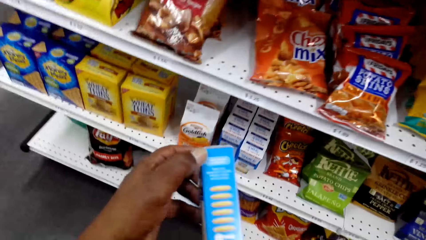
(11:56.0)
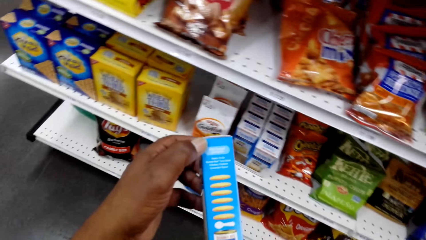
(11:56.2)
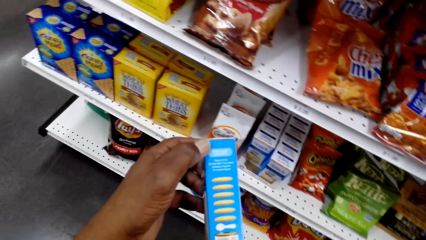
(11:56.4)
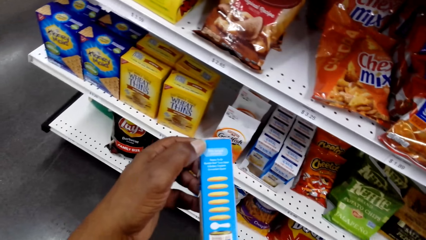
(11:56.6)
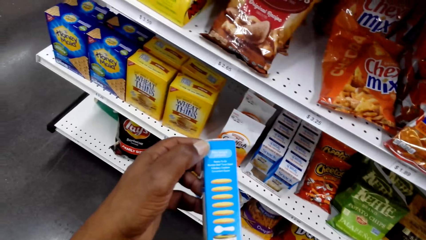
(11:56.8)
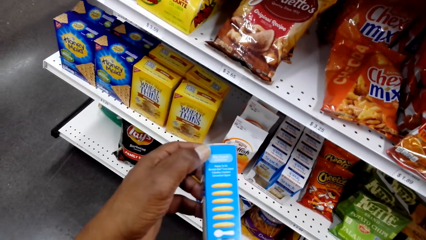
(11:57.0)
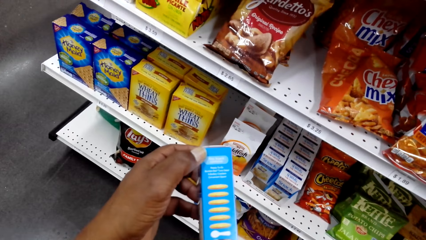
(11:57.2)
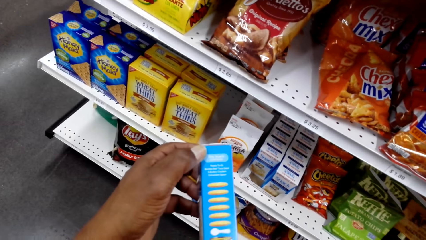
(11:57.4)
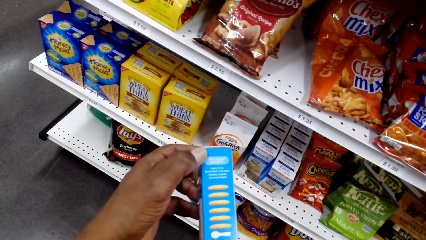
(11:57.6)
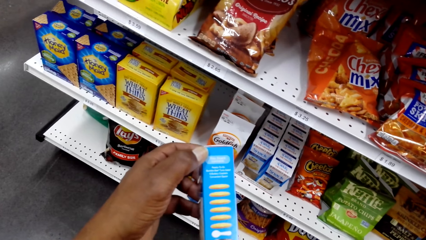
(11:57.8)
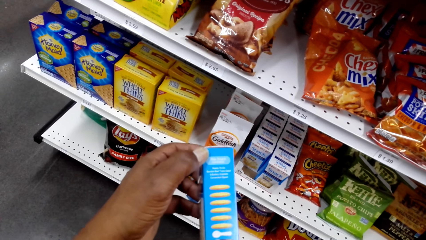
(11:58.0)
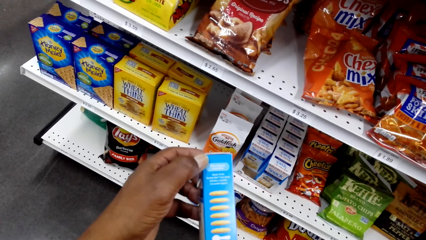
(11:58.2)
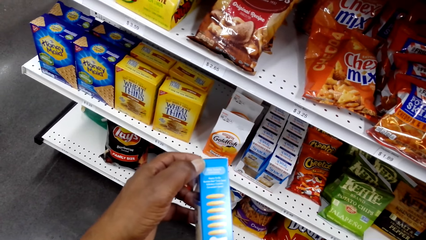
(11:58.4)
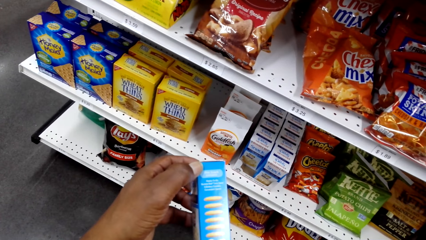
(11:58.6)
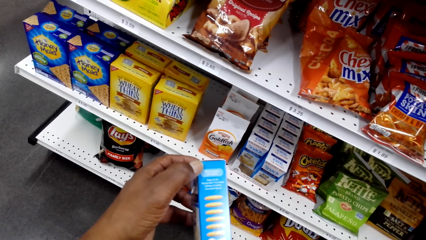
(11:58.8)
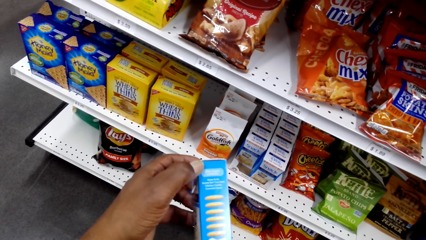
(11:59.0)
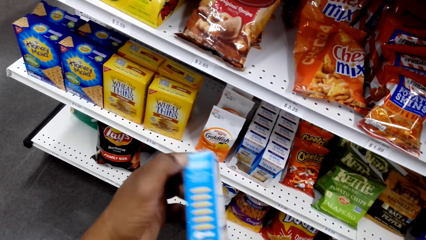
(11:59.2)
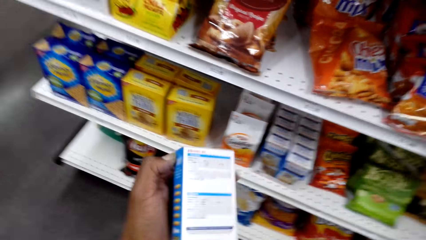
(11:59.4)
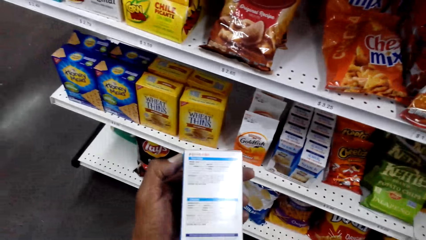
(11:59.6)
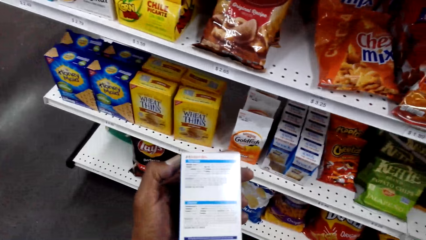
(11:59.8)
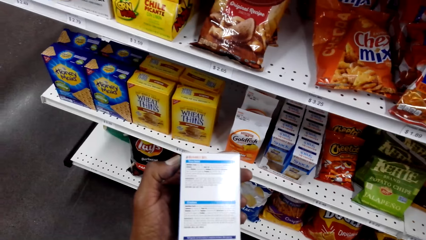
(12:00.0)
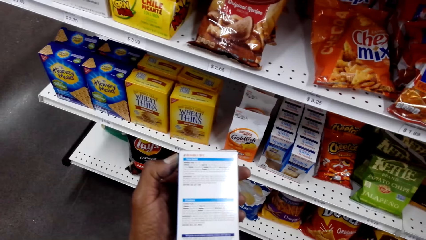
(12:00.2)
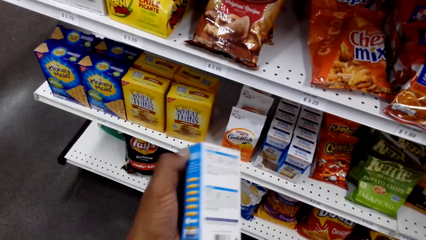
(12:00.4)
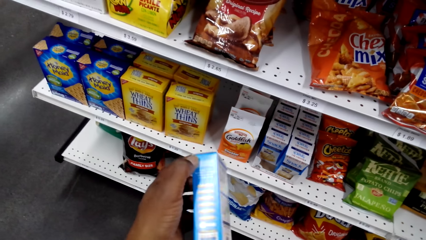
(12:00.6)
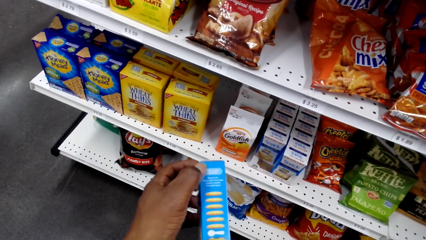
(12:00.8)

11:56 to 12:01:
The camera wearer checks a box of sandwiches.

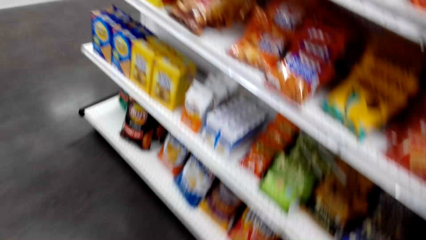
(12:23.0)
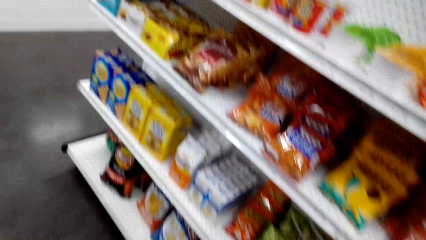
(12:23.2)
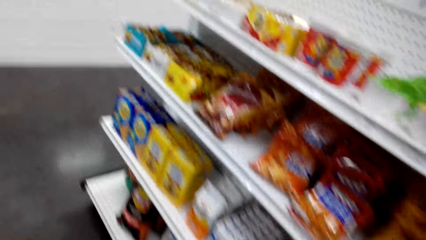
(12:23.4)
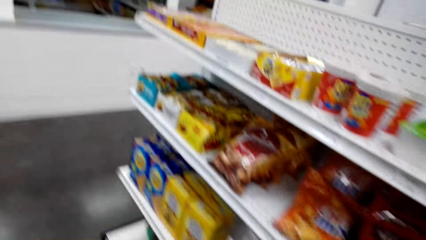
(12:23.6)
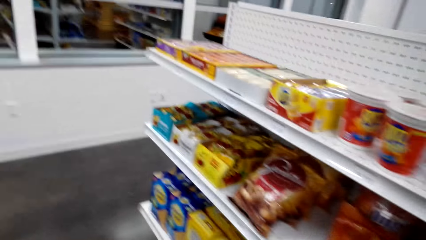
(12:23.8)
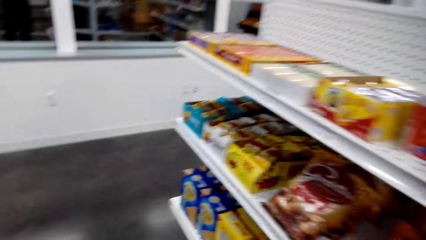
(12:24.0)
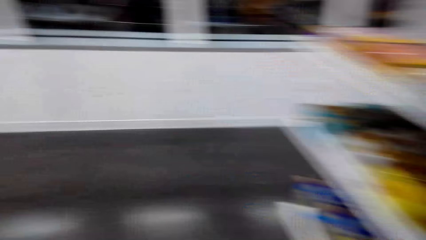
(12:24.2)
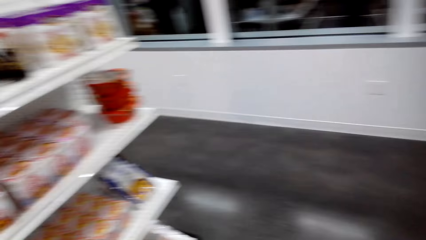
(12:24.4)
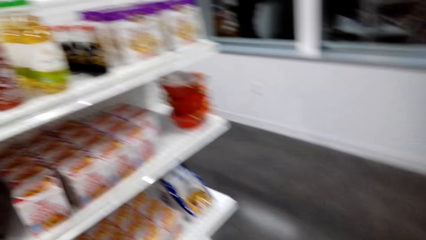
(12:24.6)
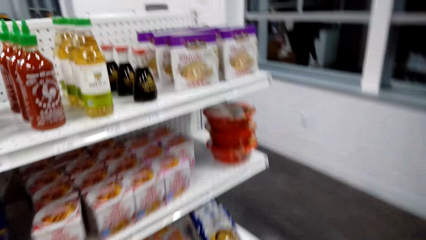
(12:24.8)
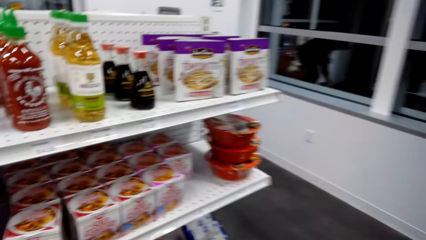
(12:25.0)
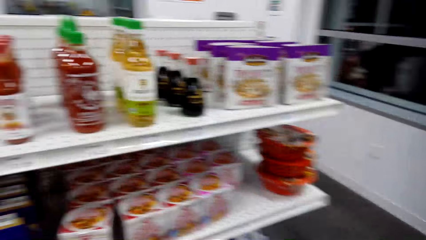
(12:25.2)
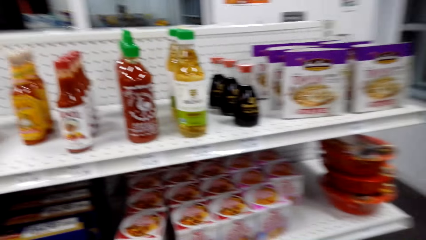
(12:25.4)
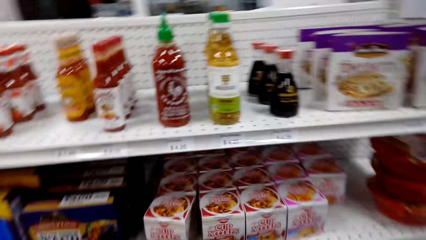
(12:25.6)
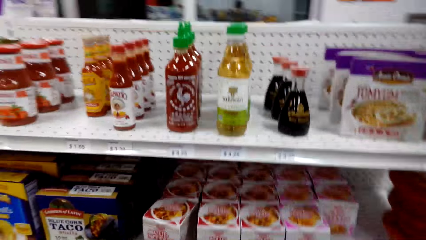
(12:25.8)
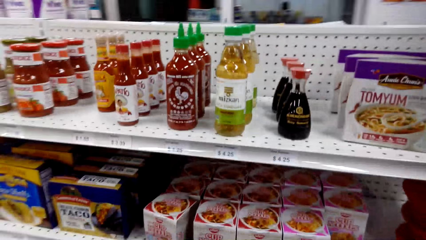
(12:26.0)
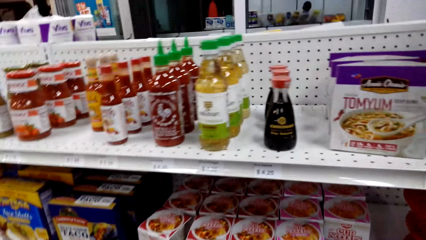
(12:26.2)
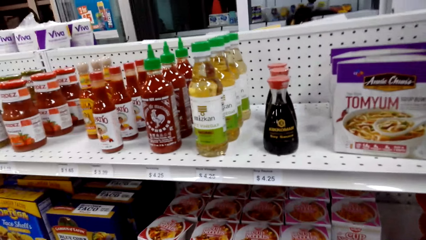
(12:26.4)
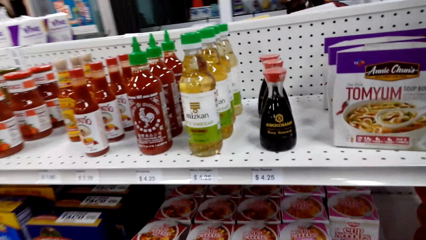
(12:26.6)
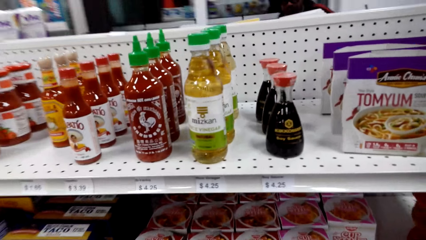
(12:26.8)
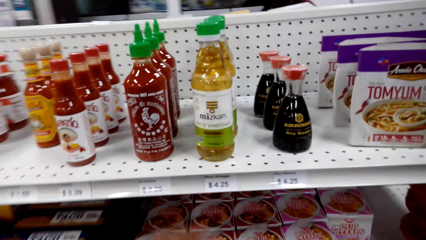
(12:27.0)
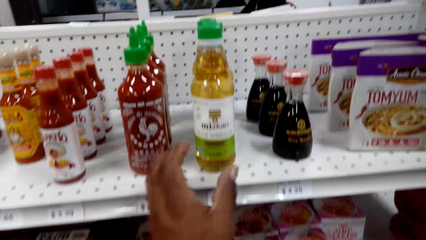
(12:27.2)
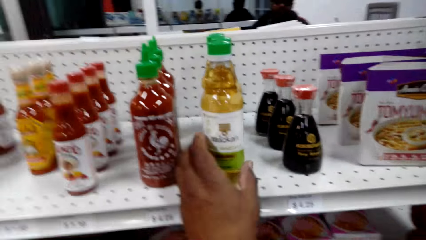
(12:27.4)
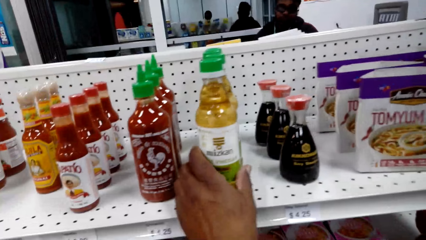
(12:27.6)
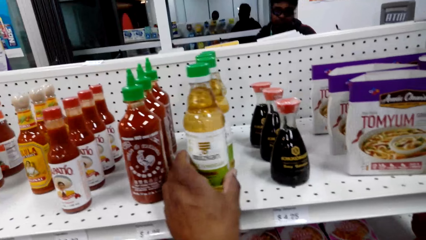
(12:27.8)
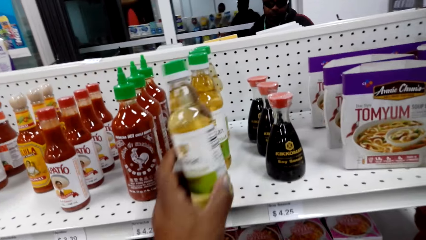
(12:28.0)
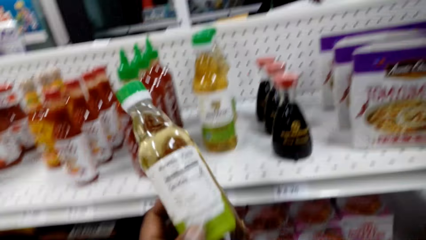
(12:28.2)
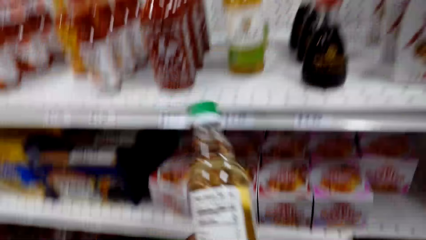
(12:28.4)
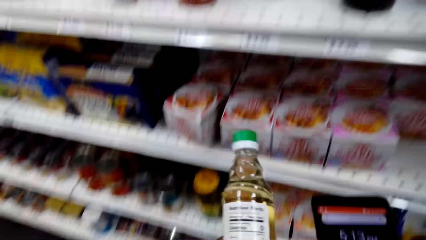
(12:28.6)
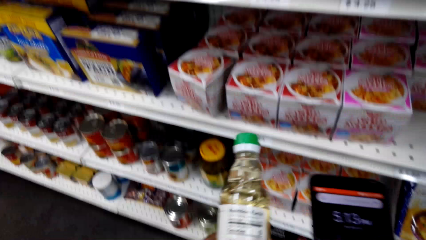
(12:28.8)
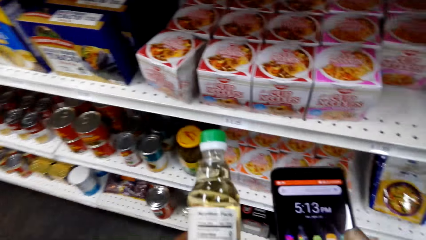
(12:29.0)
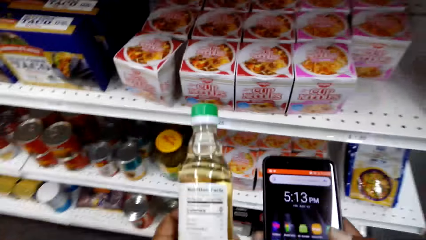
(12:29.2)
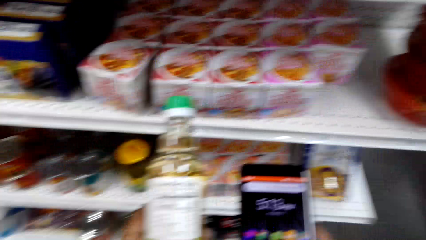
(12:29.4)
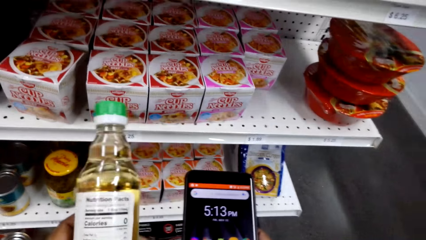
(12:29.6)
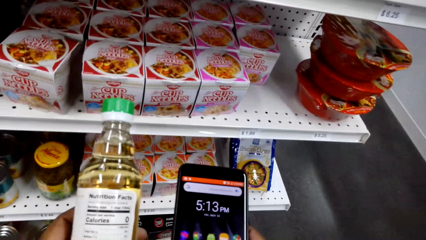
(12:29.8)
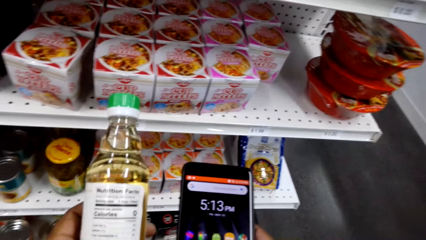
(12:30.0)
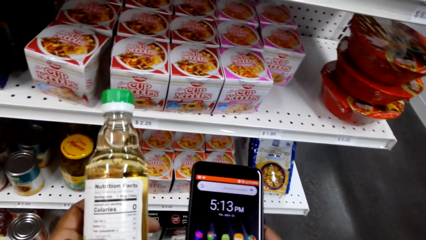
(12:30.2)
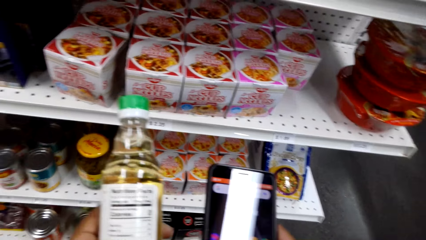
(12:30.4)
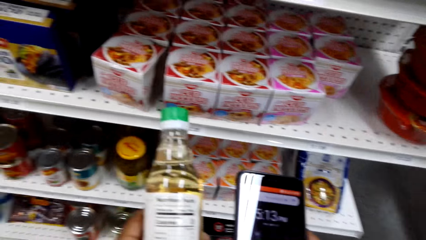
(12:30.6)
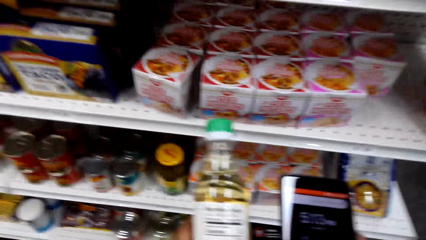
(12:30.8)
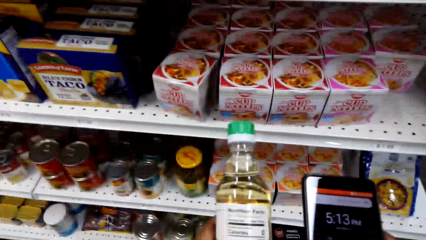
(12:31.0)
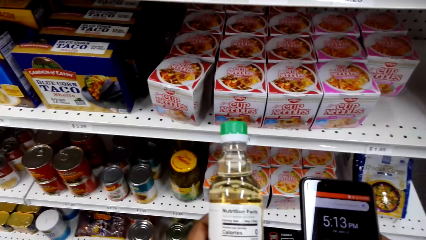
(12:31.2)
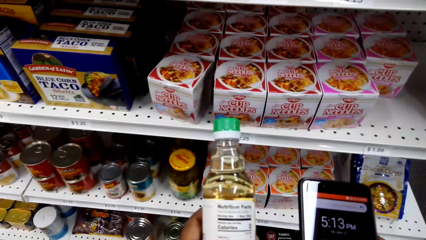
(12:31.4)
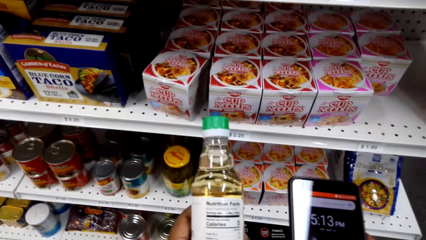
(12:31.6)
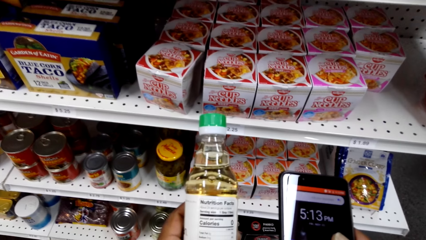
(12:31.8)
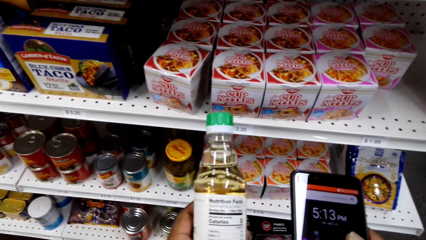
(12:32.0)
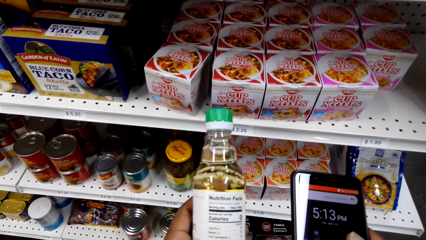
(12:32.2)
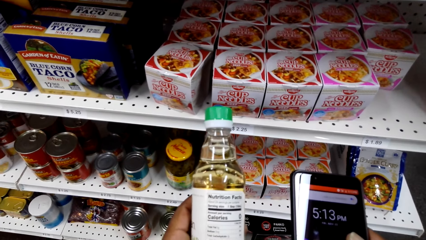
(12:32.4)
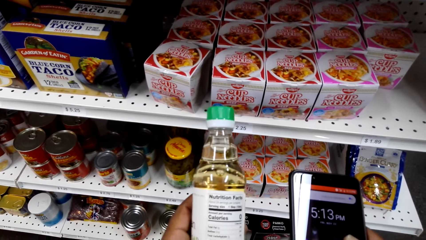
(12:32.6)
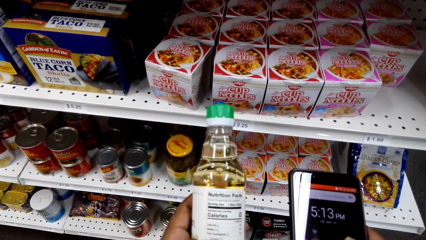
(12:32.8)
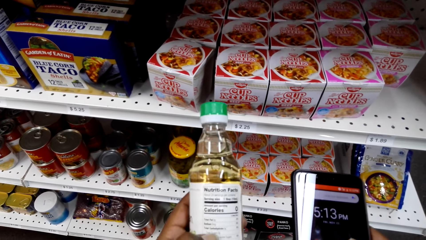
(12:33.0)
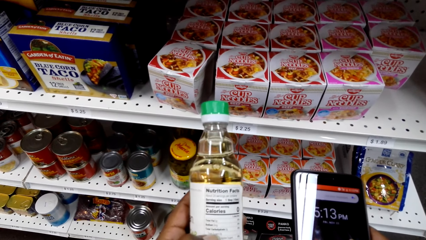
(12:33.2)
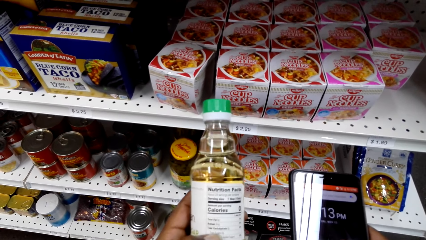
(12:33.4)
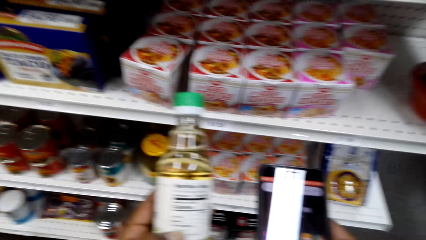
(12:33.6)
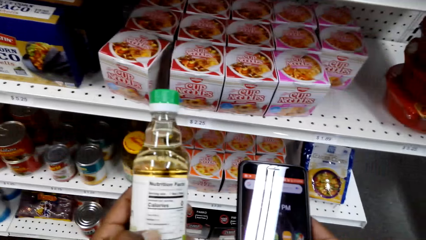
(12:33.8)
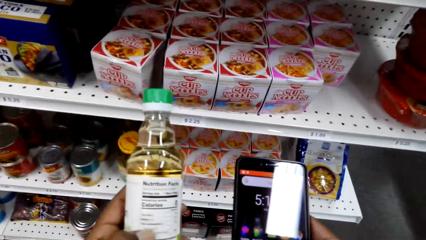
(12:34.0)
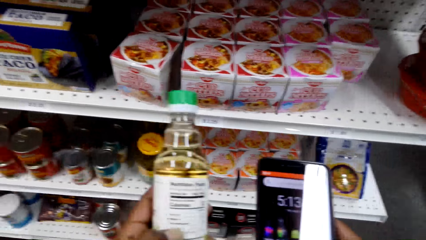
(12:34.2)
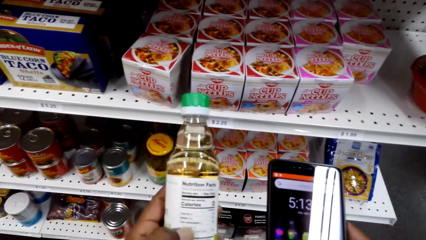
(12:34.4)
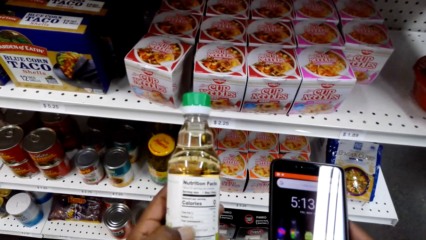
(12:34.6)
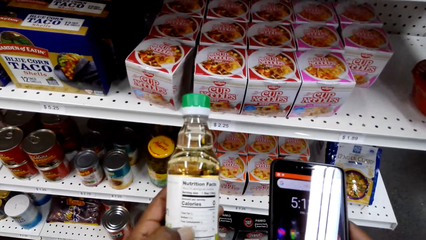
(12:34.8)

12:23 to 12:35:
The camera wearer scrolls the phone. They pick a bottle of vinegar from the shelf. They use the phone and check the bottle of vinegar.
